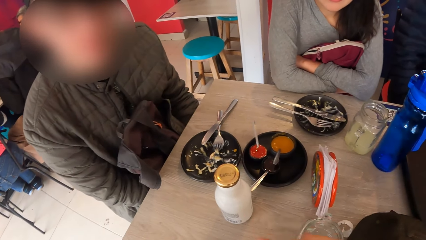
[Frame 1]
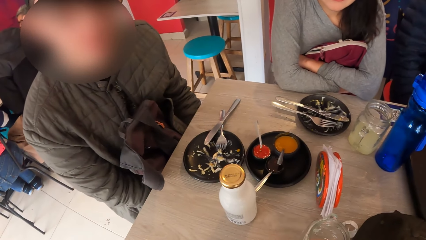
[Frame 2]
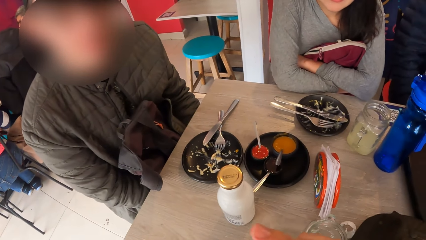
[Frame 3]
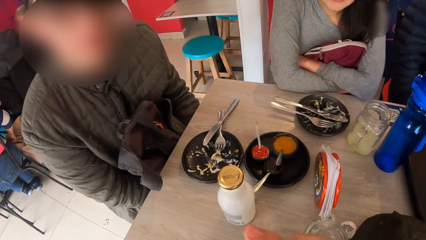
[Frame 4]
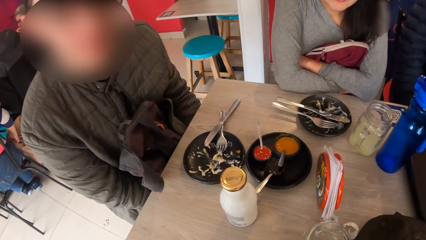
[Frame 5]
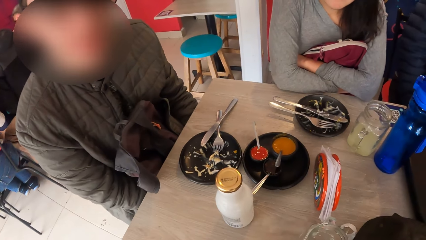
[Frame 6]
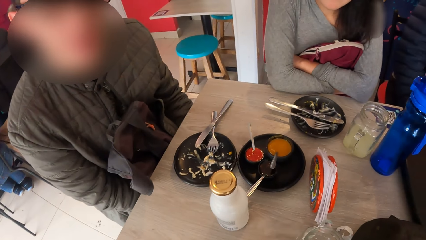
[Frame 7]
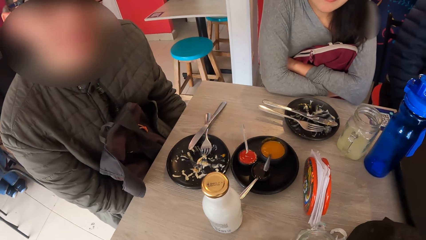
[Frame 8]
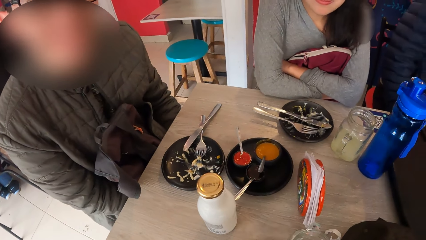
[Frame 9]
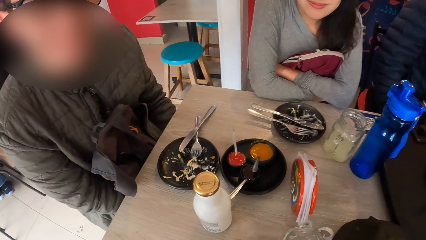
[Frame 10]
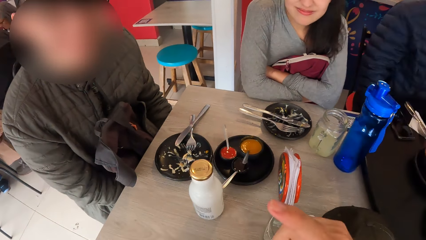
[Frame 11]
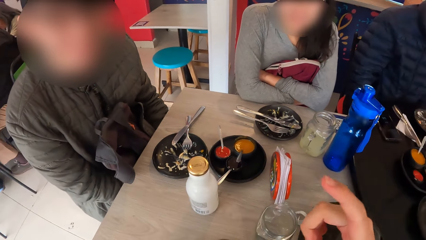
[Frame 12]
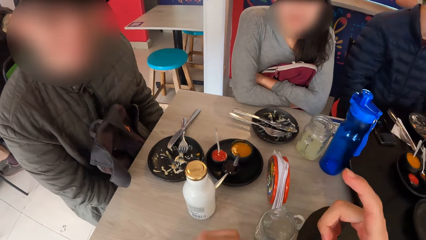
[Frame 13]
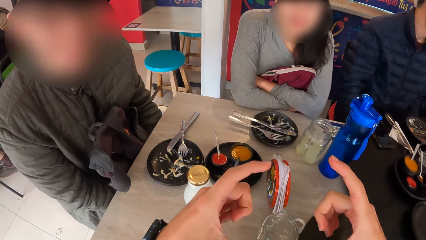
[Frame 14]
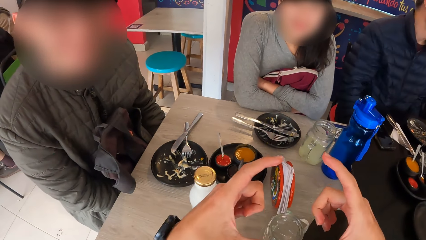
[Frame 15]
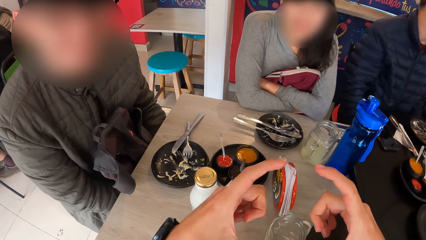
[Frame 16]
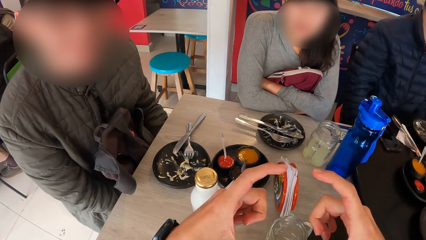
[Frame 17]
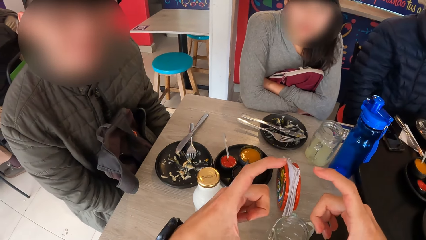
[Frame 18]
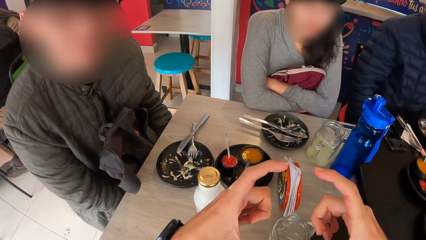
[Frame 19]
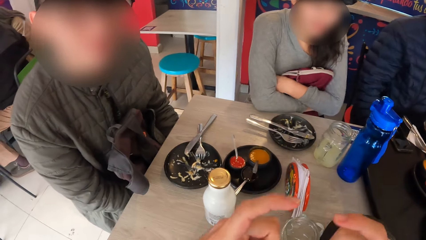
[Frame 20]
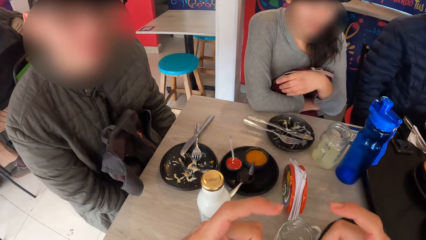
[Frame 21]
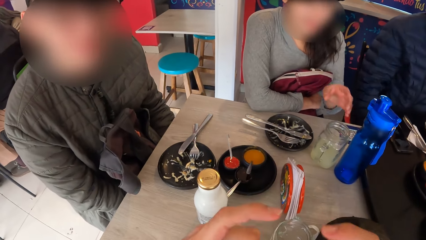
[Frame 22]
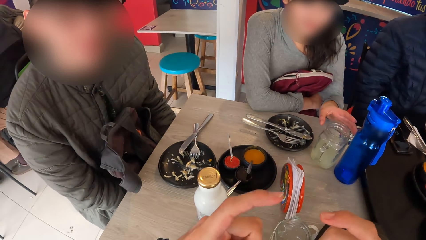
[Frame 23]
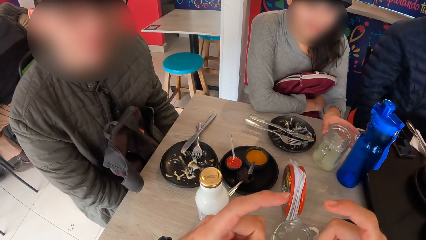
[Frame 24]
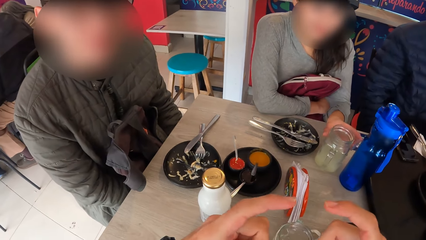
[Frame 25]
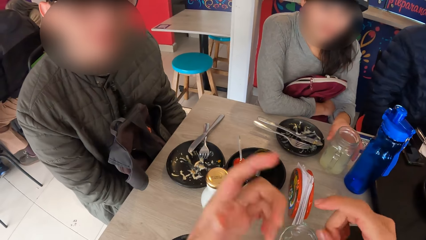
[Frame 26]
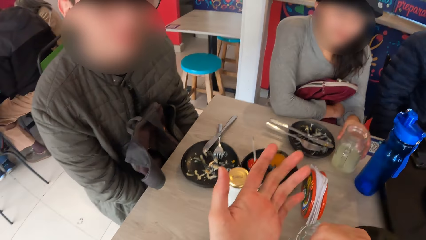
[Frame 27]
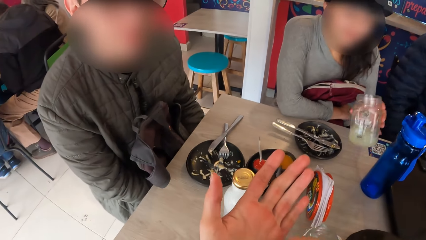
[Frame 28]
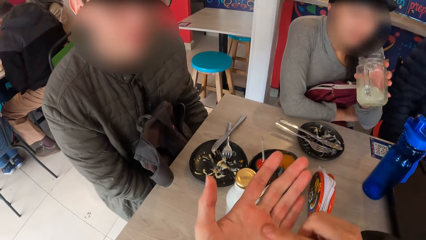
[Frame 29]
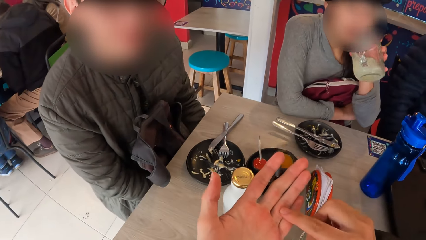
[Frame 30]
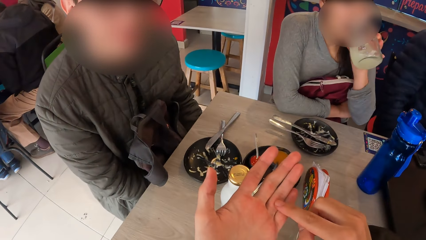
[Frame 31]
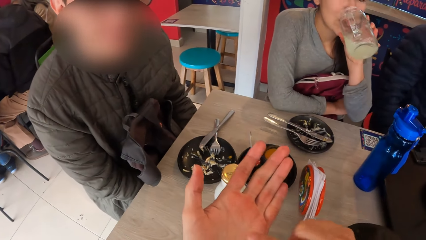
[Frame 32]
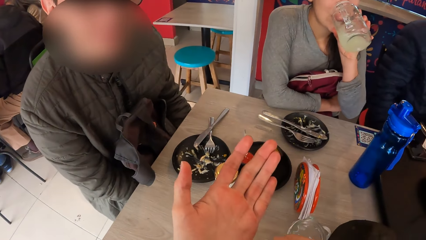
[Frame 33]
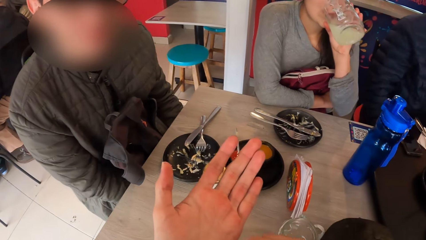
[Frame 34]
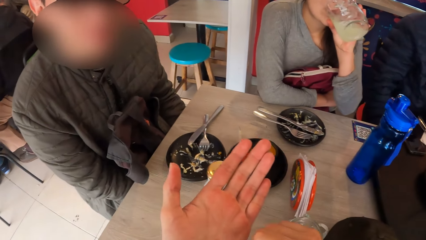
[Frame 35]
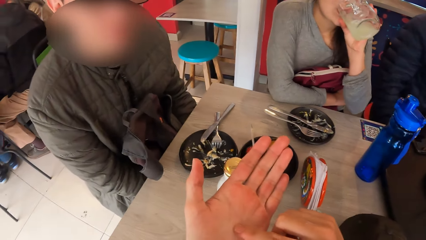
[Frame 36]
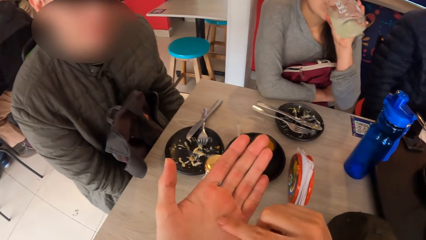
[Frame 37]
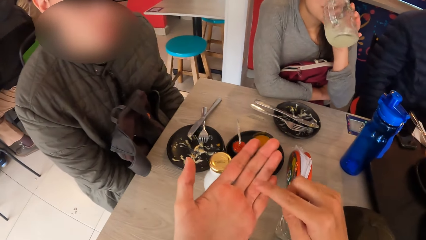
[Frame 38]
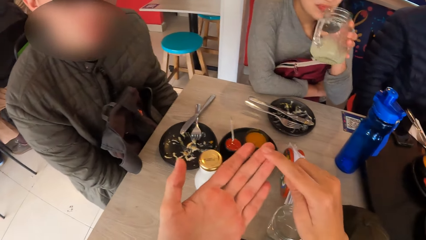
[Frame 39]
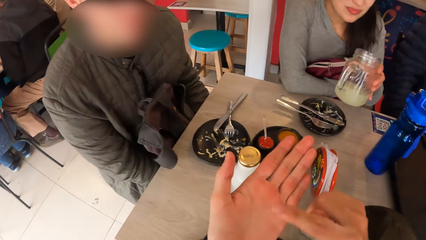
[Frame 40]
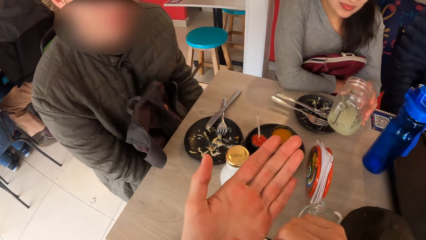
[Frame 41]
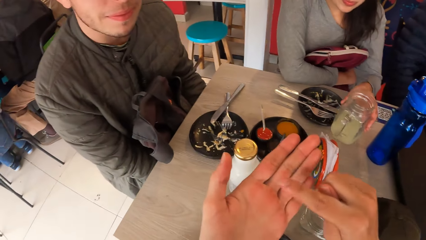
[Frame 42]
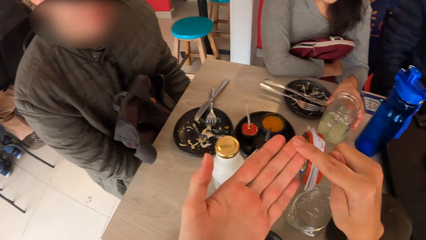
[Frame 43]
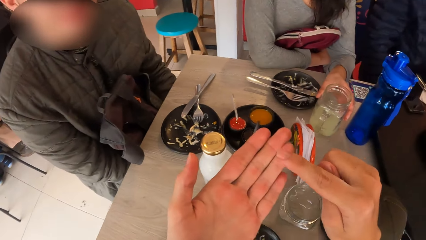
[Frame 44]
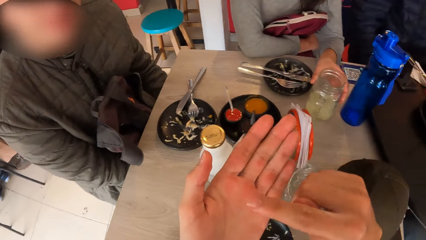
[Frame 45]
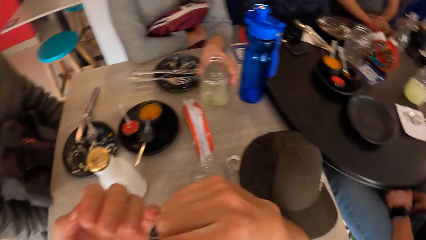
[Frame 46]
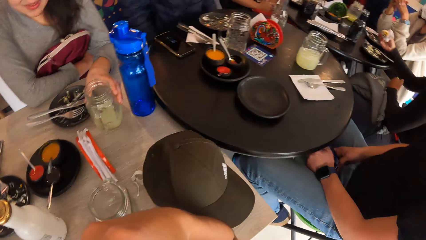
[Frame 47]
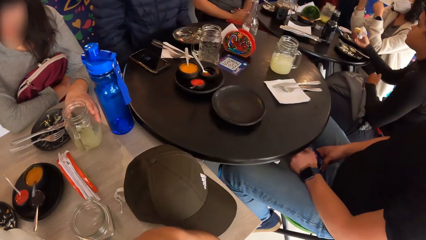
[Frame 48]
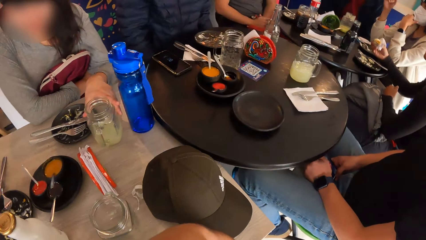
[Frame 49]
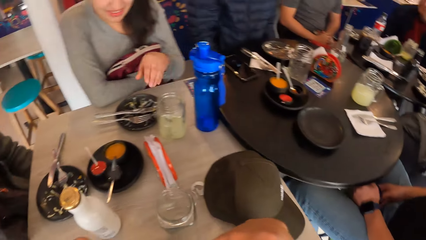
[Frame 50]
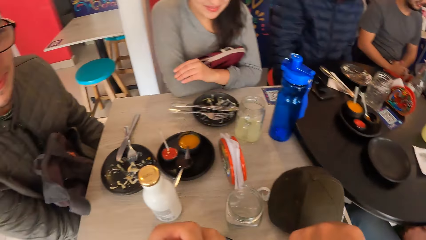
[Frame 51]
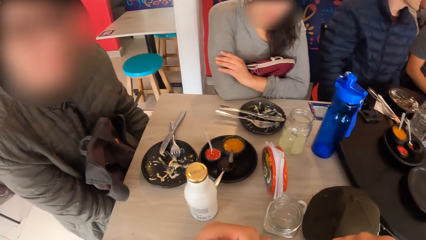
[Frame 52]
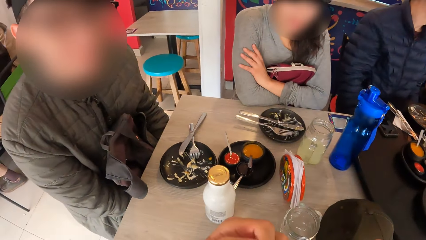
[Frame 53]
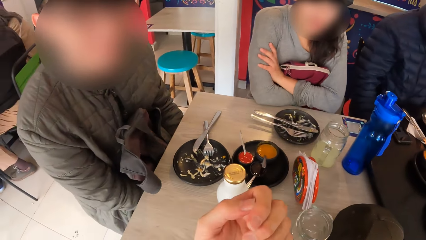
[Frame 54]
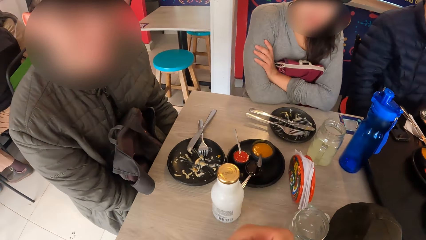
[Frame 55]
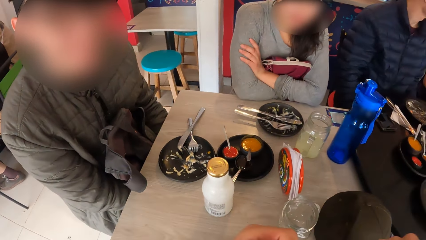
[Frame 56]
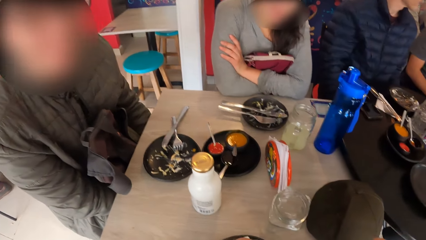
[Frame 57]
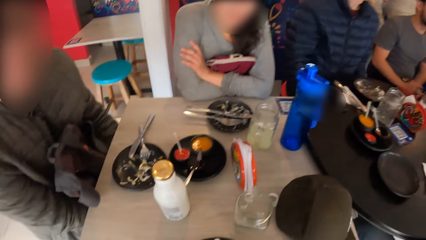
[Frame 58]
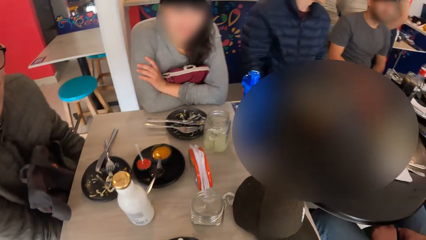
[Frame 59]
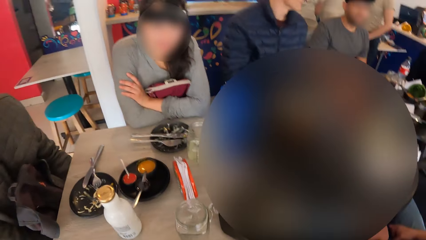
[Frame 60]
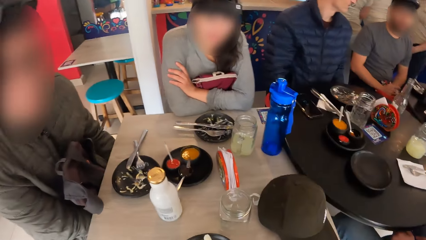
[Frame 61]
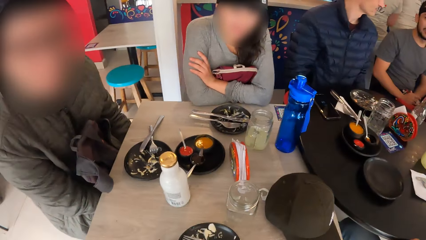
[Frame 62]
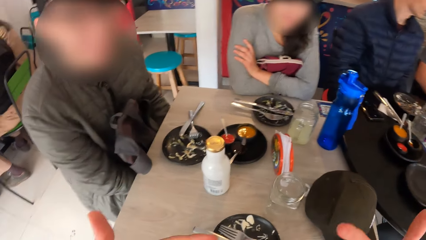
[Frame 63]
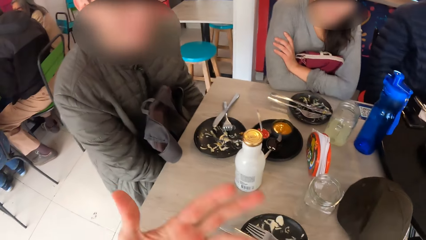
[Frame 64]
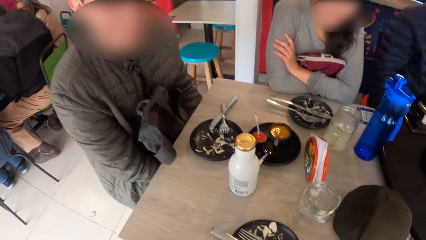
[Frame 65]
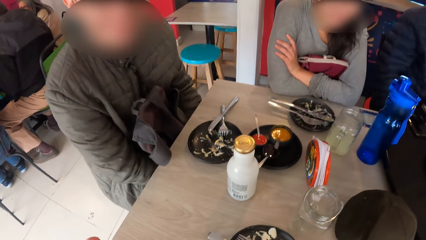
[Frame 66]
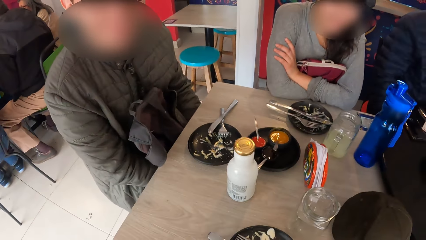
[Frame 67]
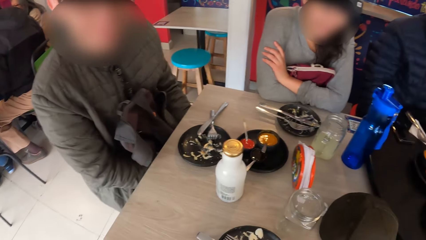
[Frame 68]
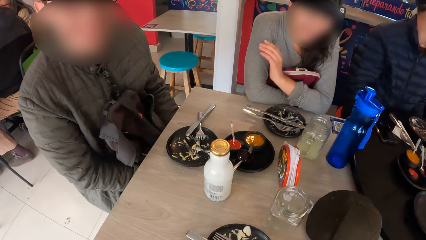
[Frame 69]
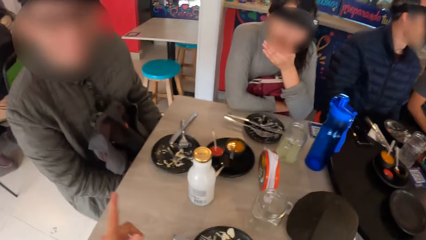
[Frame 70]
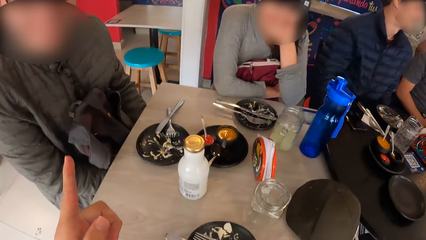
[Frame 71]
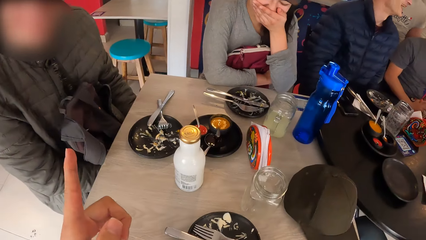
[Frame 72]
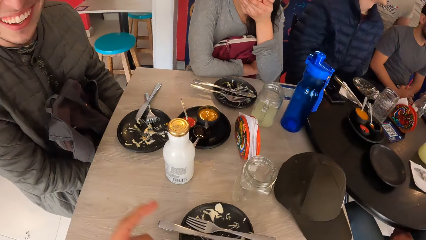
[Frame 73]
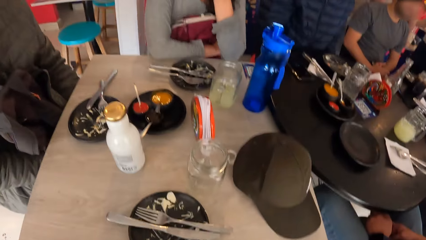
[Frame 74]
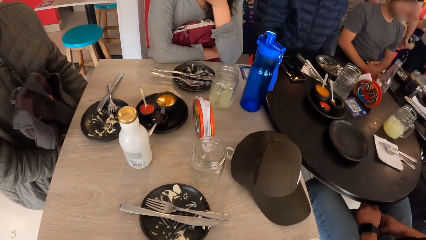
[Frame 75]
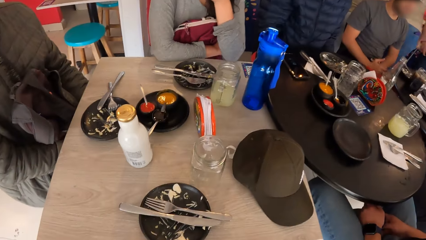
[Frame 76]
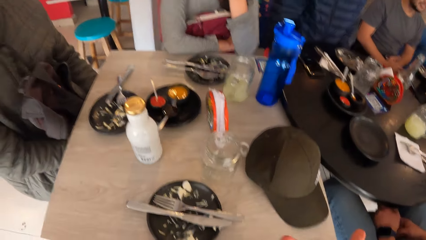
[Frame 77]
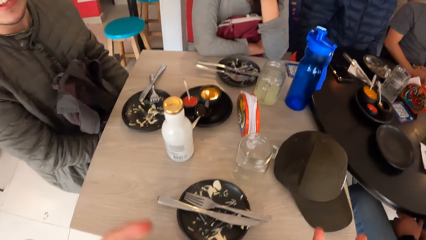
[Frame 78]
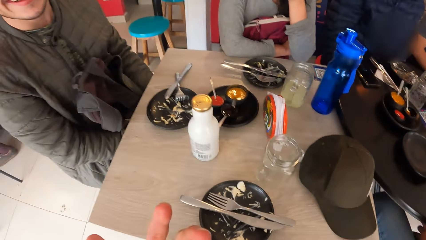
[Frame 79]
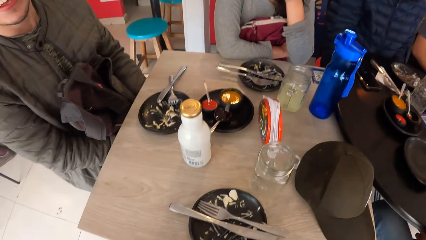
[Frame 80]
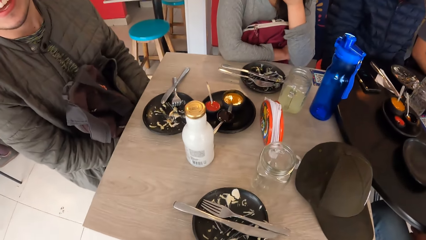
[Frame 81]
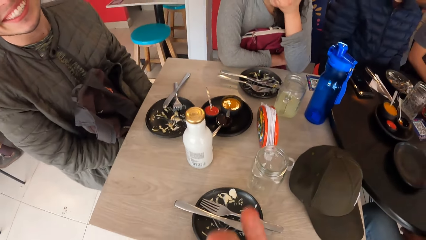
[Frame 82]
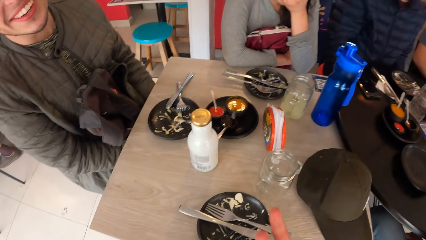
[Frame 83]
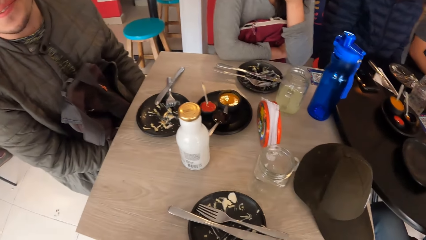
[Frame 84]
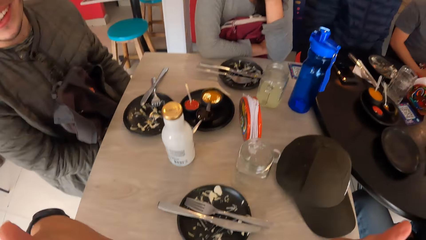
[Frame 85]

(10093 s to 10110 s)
The camera wearer interacts with a man and a woman. The woman picks up the cup from the table with her left hand. The camera wearer moves their hands. The woman drinks juice from the cup in her left hand. The woman drops the cup on the table with her left hand. The camera wearer looks around. The woman folds her hands. The camera wearer interacts with the man and the woman. They move their hands. The woman touches her mouth.
